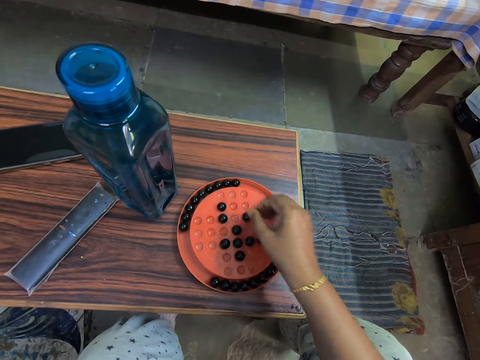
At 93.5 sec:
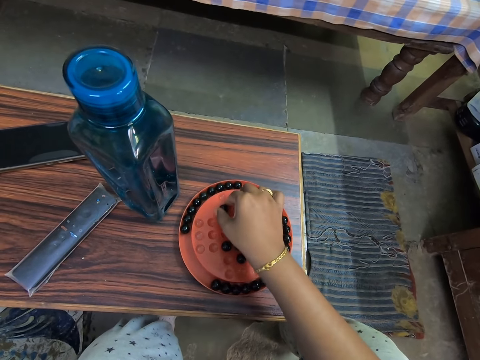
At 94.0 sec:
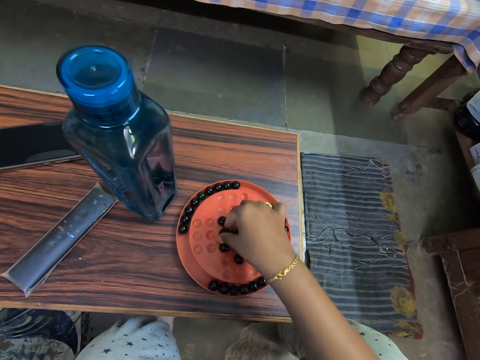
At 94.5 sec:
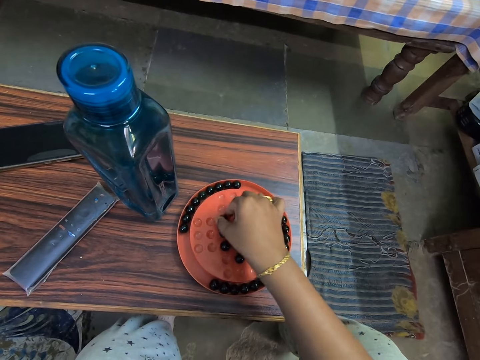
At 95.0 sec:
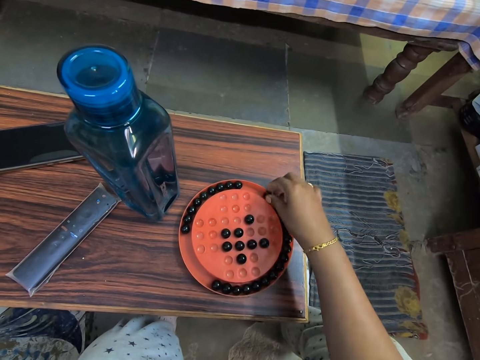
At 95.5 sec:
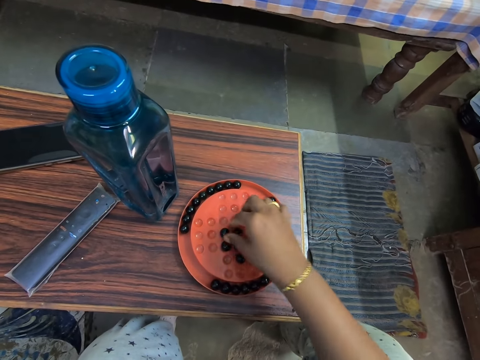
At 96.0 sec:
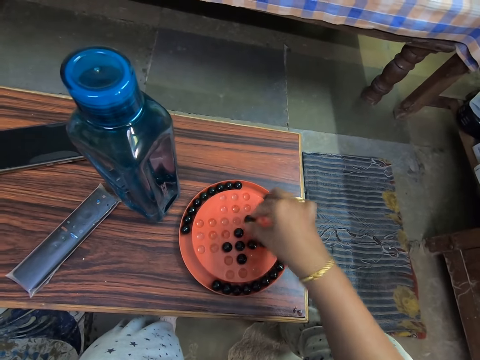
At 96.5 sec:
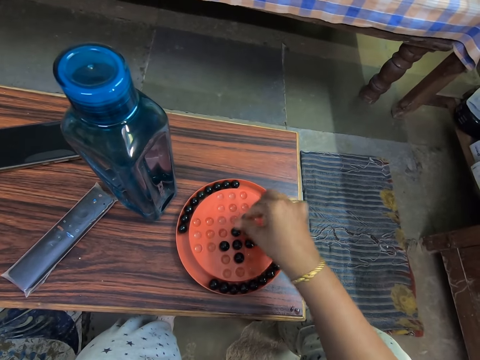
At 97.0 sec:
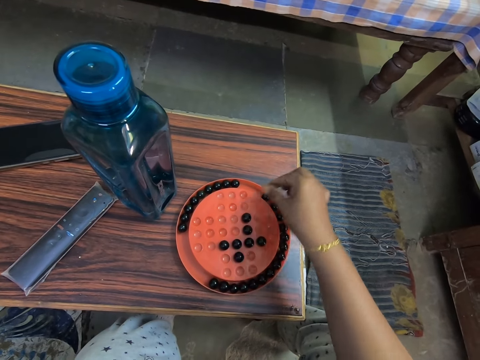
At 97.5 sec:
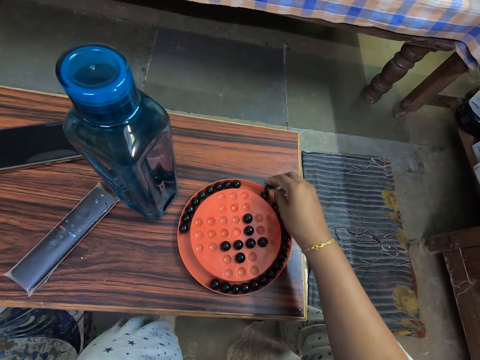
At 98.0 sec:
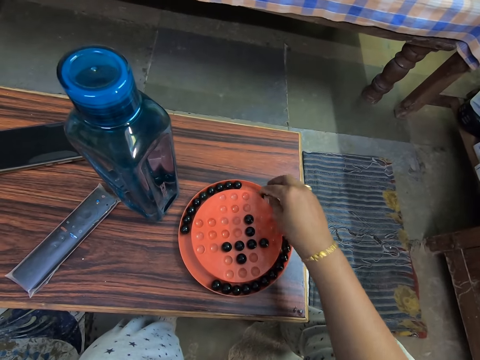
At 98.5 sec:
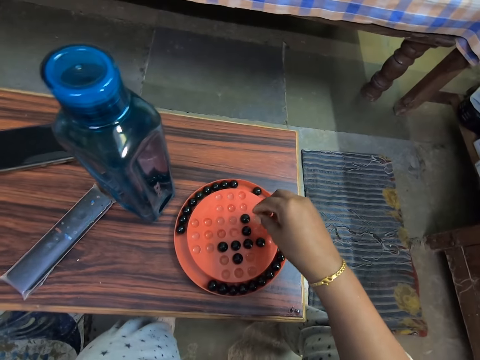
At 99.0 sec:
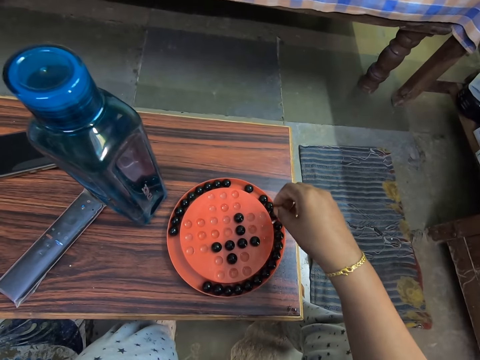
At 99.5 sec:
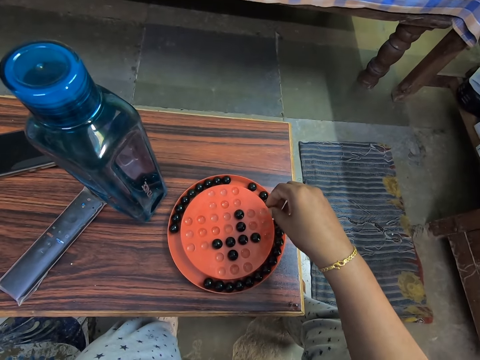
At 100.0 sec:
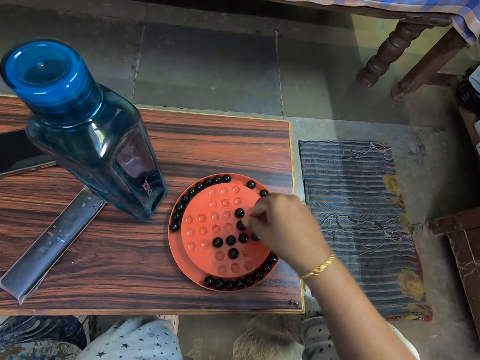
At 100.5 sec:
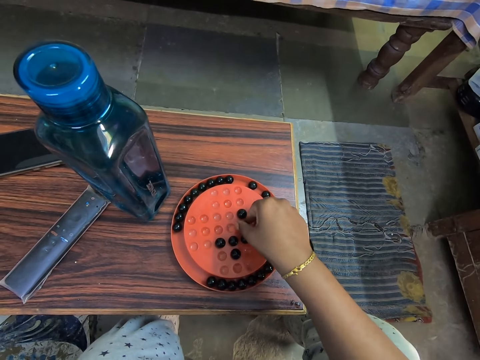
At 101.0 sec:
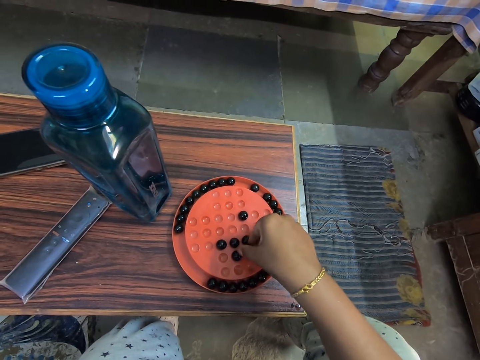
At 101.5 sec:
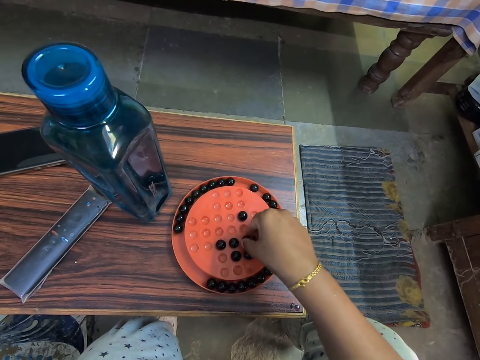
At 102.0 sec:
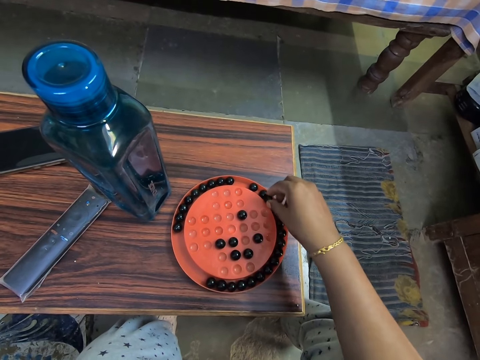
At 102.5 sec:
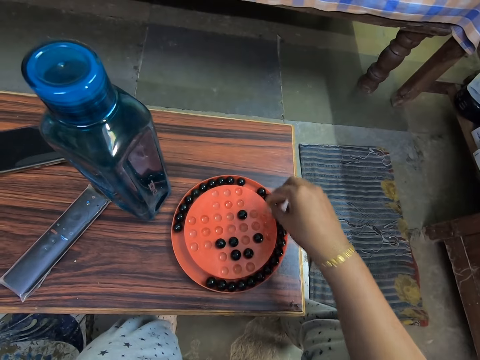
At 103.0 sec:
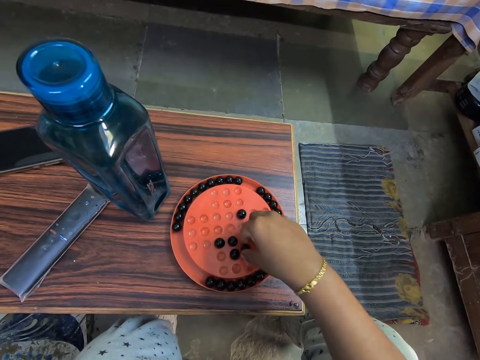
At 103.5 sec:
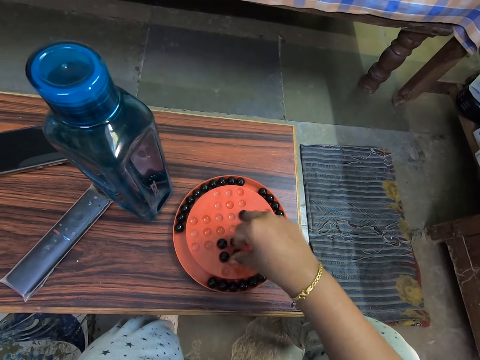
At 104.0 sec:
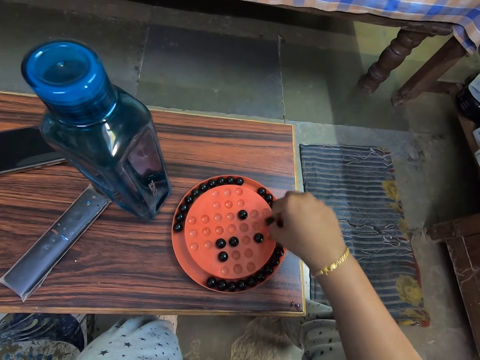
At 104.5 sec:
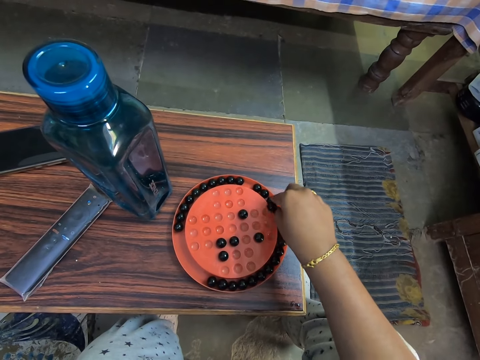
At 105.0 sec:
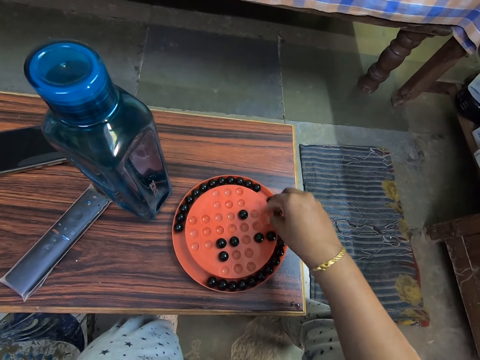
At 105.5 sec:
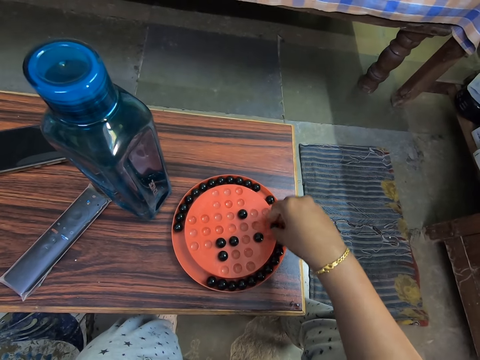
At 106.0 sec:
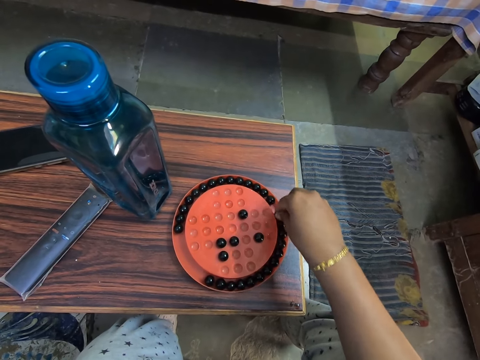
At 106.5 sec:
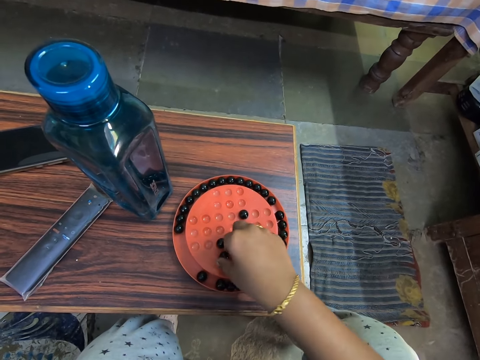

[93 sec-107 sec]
The camera wearer plays the marble solitaire game. They look at the marble solitaire game. They play the marble solitaire game again.

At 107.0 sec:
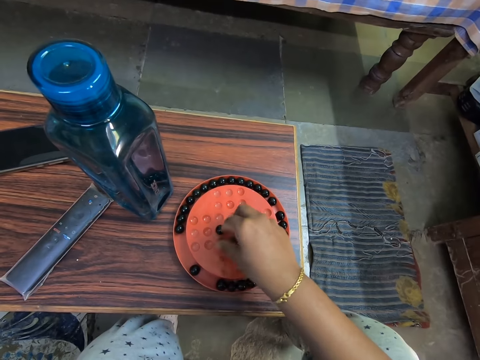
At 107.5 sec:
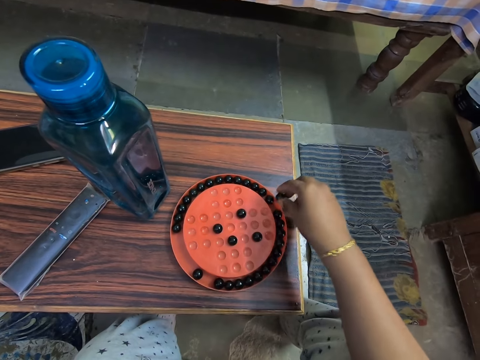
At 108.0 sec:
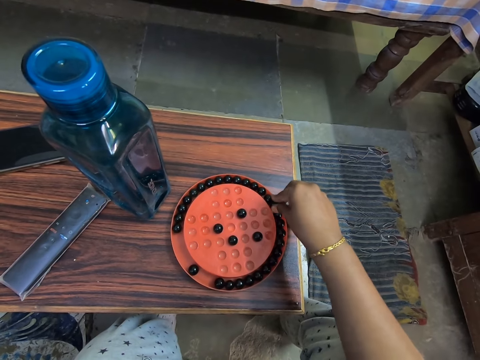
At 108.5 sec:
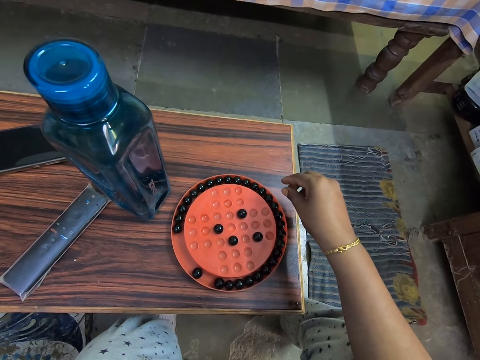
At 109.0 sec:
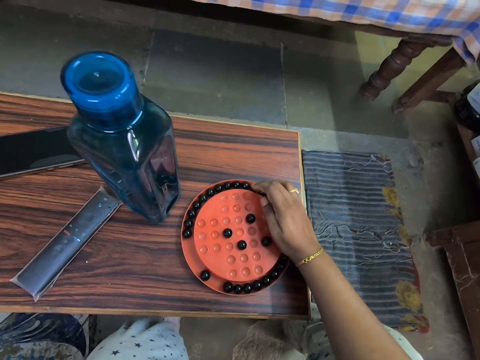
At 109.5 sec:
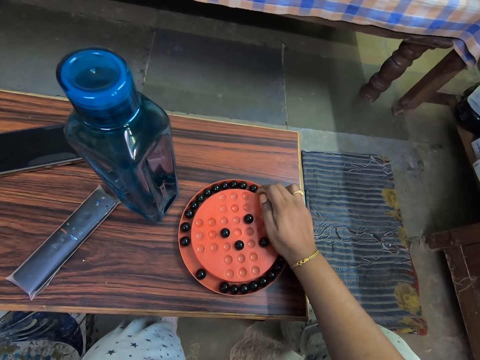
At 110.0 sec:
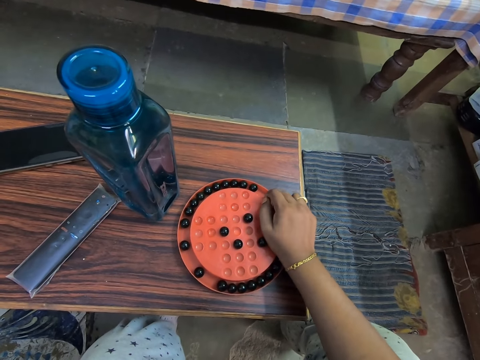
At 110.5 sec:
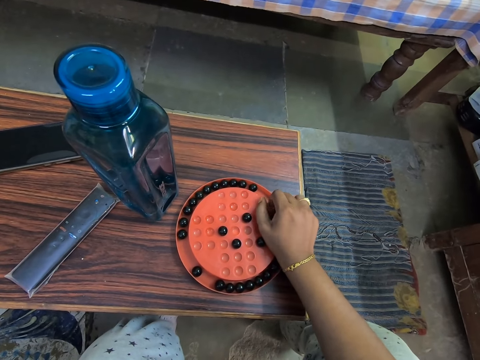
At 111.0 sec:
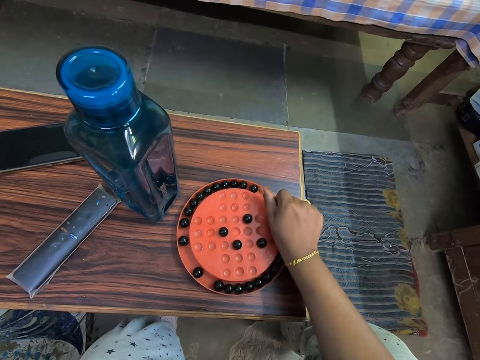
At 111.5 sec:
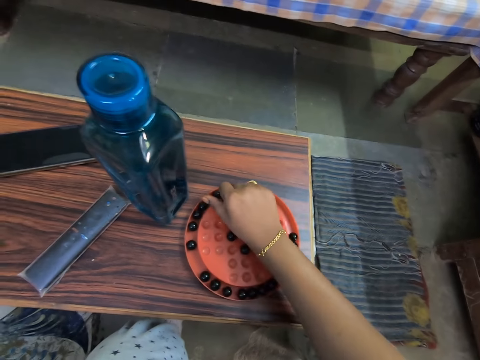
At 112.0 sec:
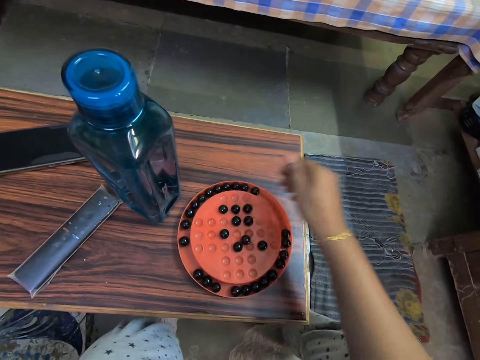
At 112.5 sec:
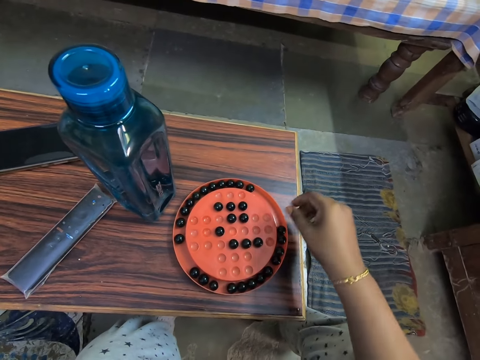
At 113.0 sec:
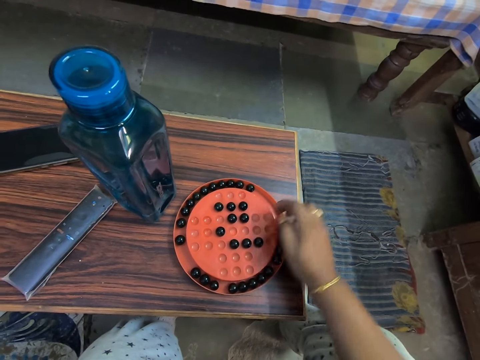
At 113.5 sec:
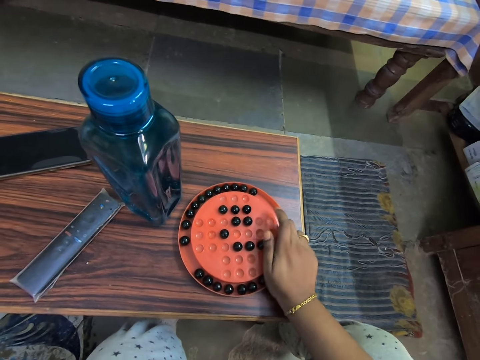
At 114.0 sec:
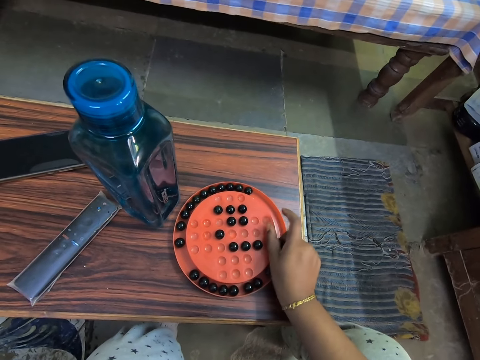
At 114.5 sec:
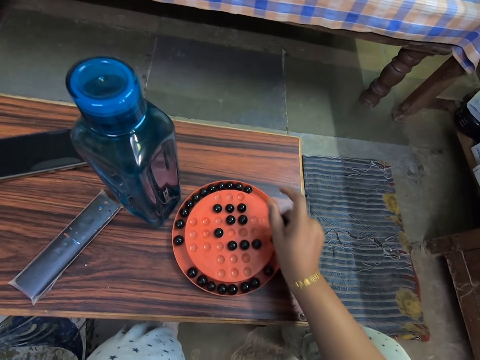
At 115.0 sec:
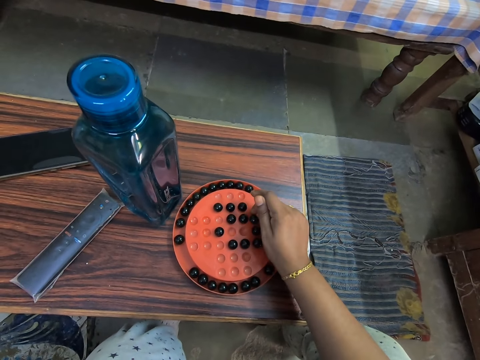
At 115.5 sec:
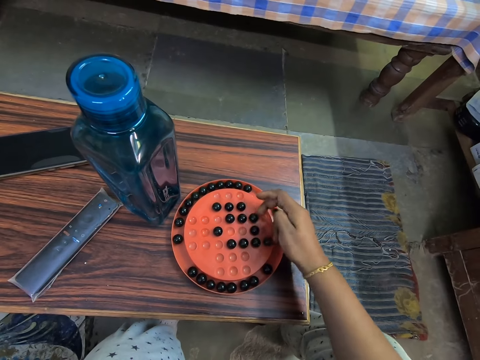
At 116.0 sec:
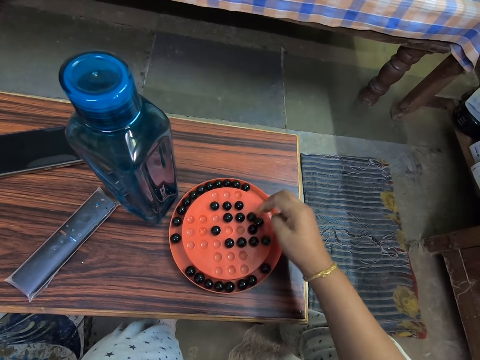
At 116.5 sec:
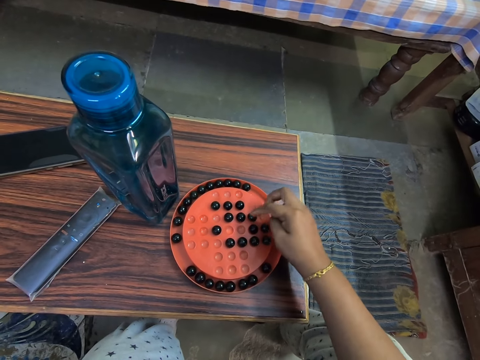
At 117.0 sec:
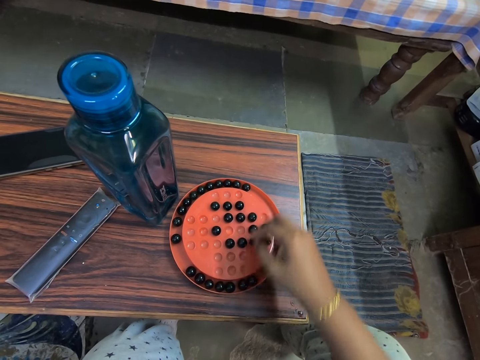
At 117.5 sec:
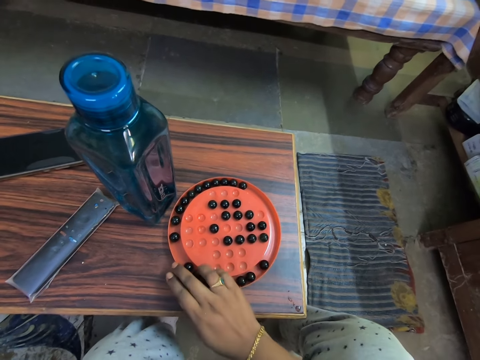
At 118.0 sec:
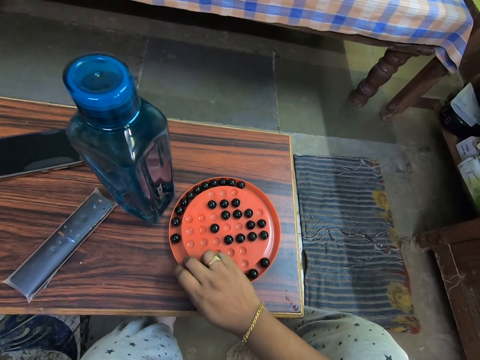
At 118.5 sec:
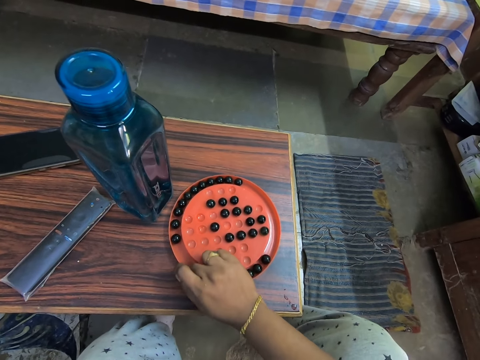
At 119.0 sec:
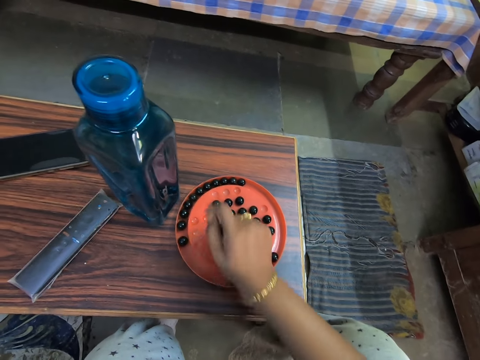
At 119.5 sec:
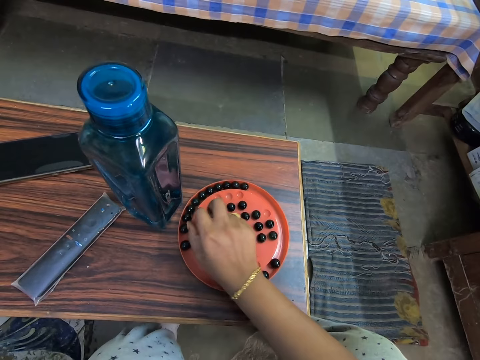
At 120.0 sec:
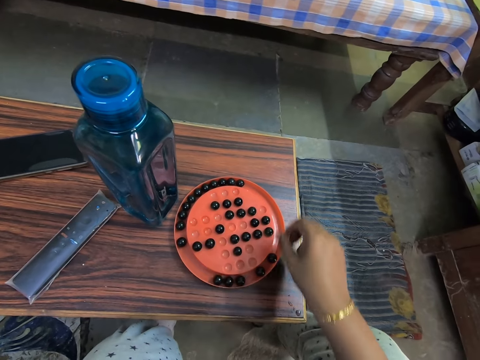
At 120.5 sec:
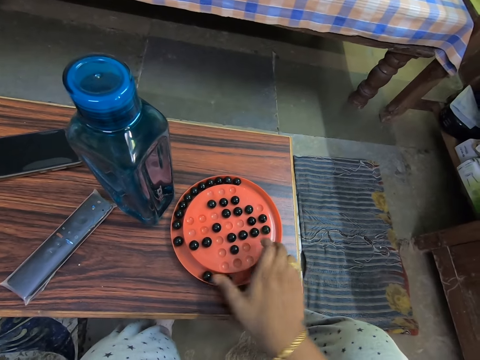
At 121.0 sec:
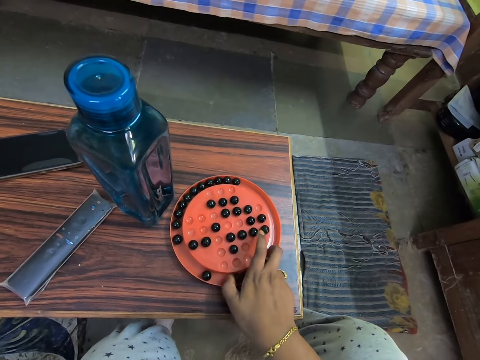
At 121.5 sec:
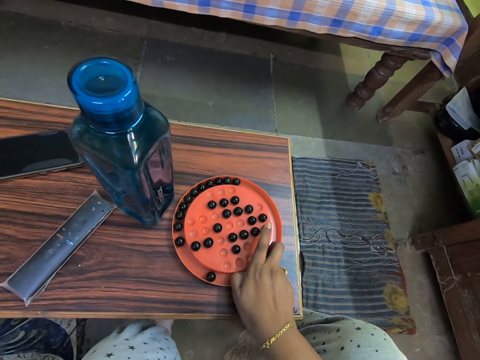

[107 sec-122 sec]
The camera wearer arranges the marbles on the solitaire. They put the marble on the plate. They pick marbles. They arrange the marbles on the solitaire.
